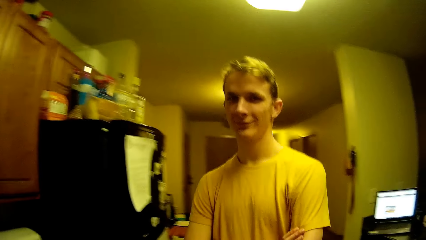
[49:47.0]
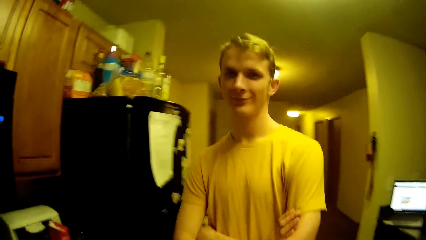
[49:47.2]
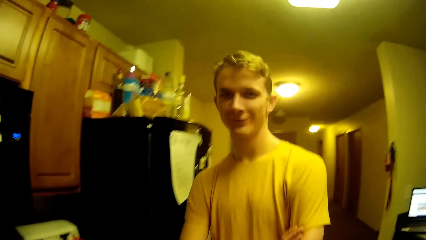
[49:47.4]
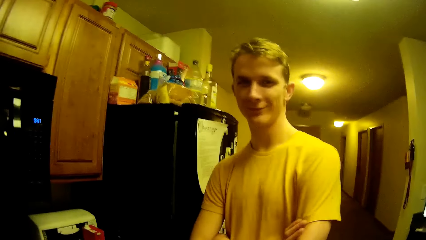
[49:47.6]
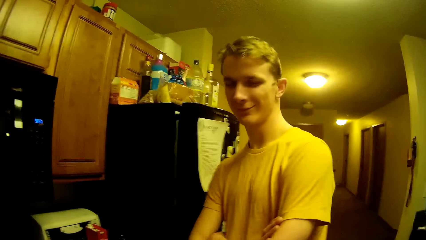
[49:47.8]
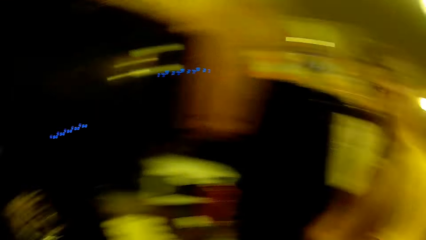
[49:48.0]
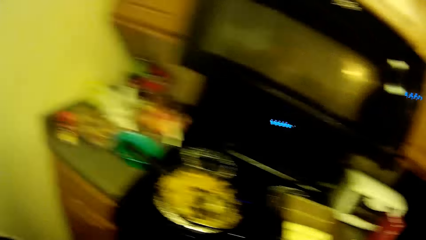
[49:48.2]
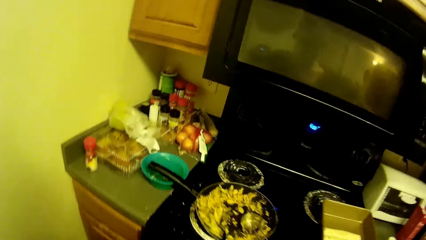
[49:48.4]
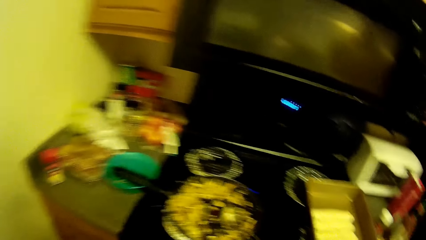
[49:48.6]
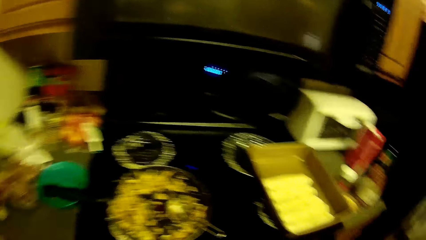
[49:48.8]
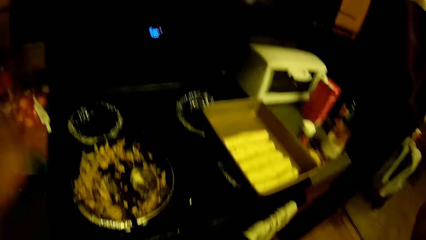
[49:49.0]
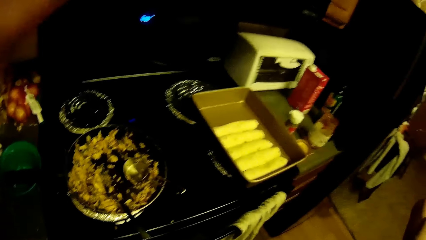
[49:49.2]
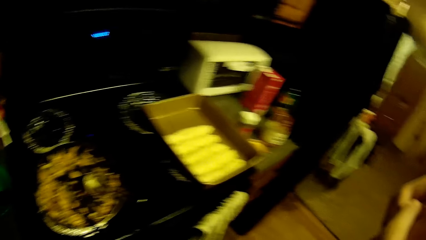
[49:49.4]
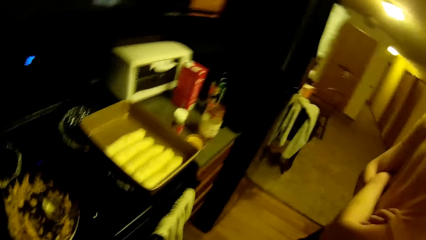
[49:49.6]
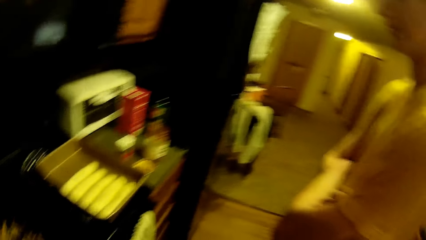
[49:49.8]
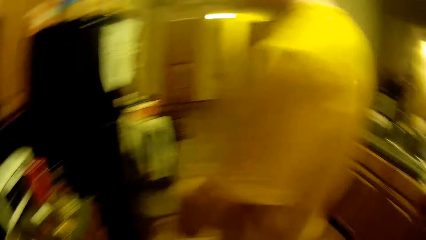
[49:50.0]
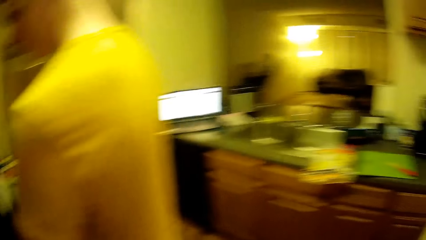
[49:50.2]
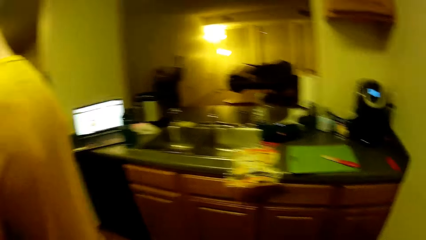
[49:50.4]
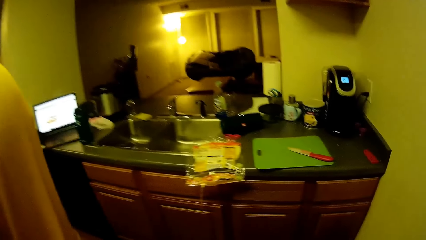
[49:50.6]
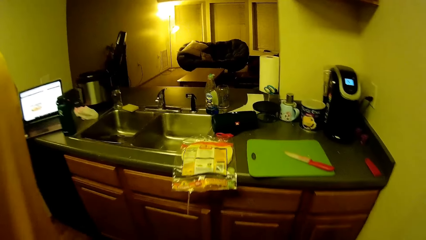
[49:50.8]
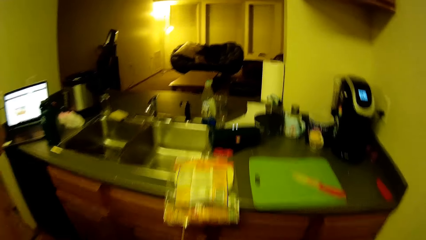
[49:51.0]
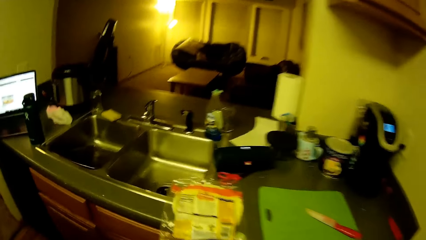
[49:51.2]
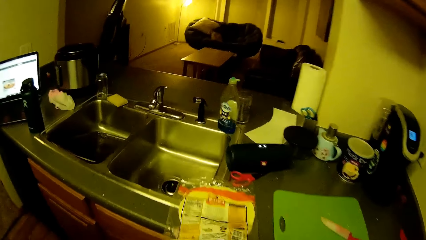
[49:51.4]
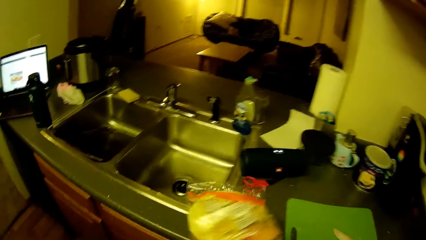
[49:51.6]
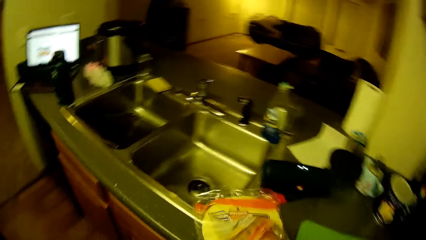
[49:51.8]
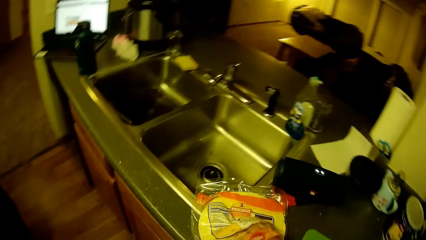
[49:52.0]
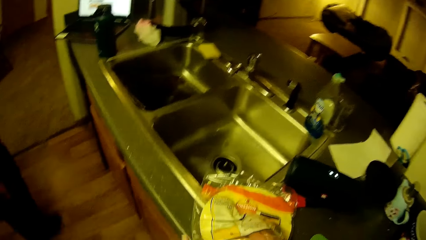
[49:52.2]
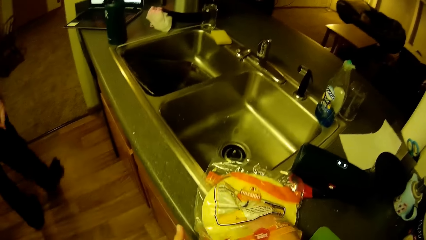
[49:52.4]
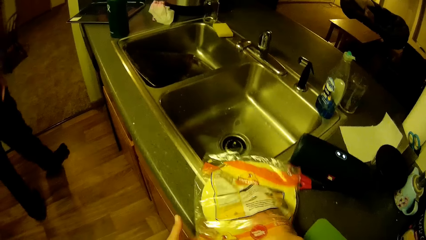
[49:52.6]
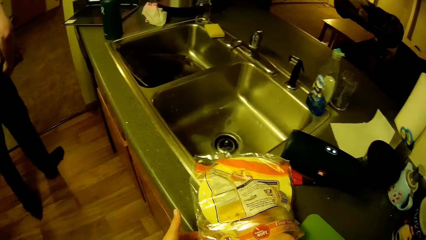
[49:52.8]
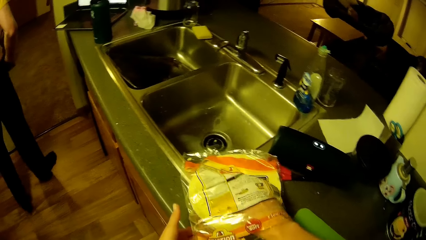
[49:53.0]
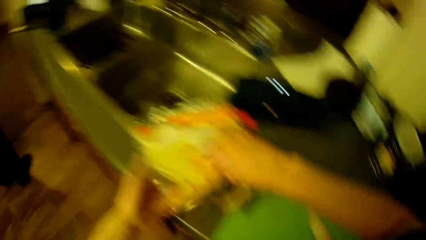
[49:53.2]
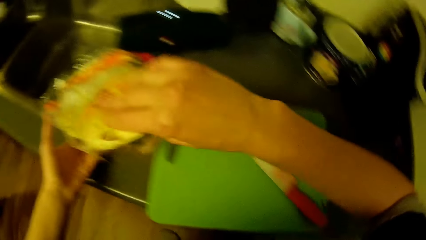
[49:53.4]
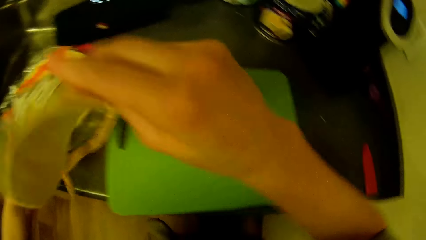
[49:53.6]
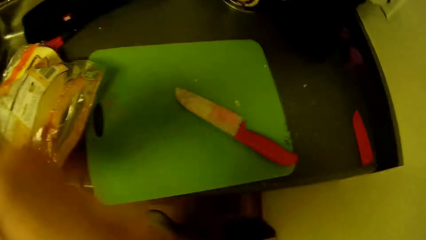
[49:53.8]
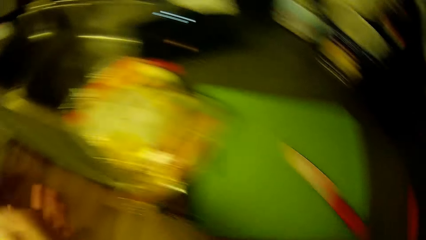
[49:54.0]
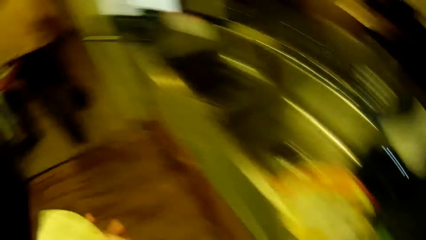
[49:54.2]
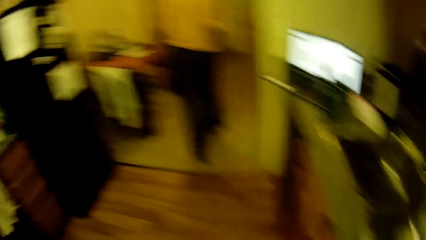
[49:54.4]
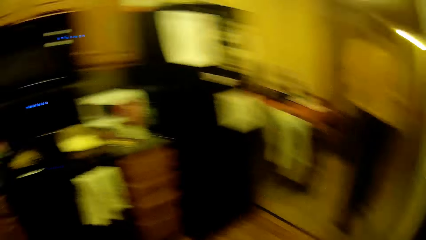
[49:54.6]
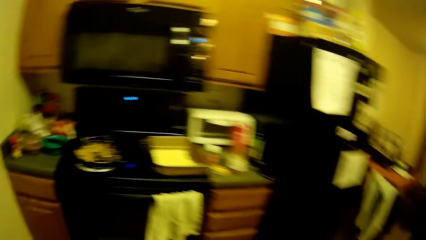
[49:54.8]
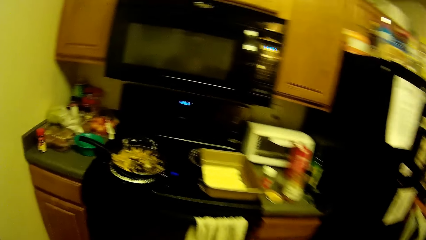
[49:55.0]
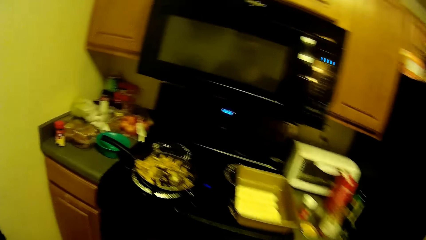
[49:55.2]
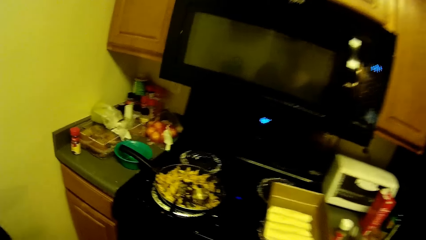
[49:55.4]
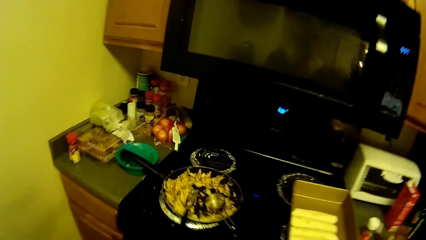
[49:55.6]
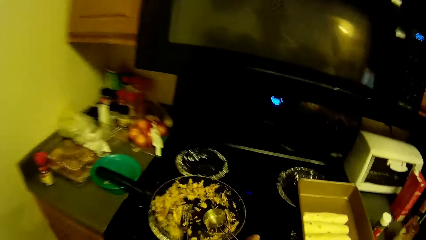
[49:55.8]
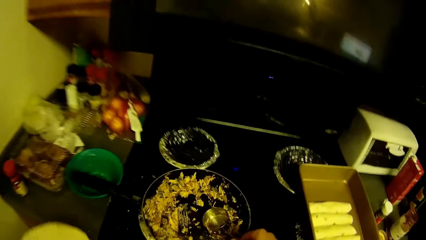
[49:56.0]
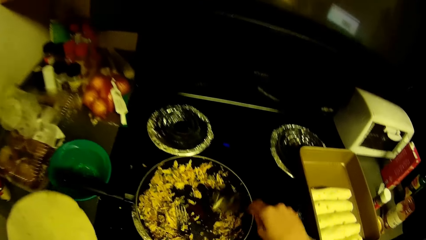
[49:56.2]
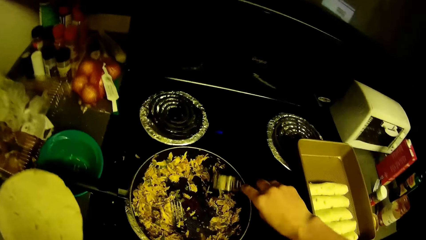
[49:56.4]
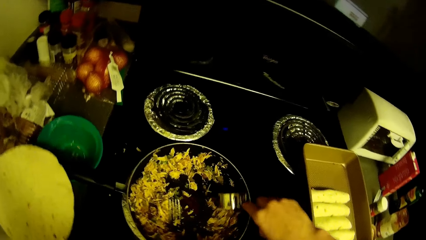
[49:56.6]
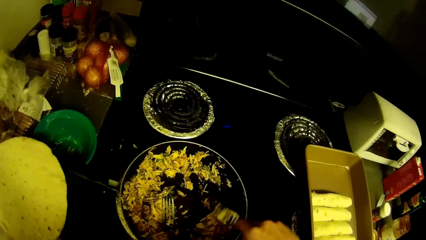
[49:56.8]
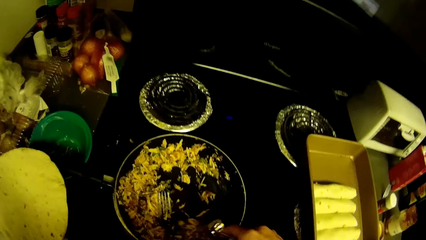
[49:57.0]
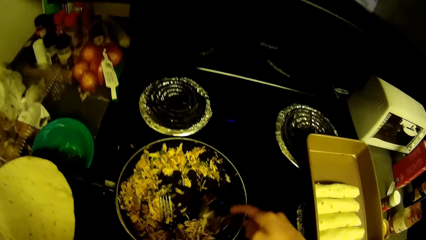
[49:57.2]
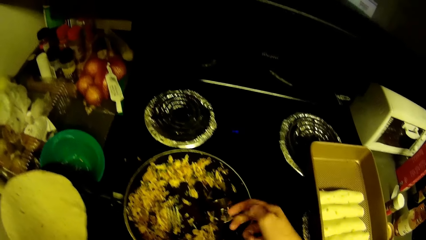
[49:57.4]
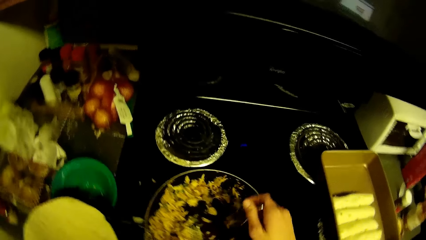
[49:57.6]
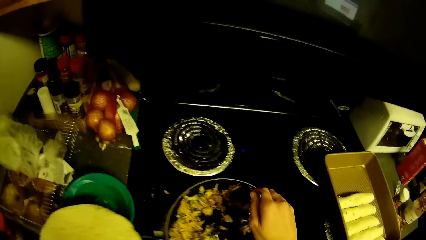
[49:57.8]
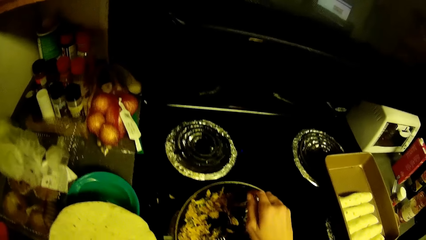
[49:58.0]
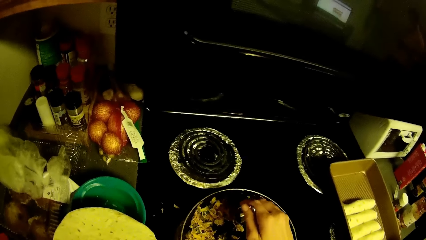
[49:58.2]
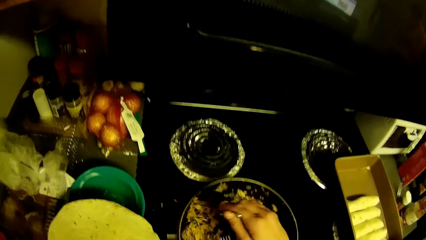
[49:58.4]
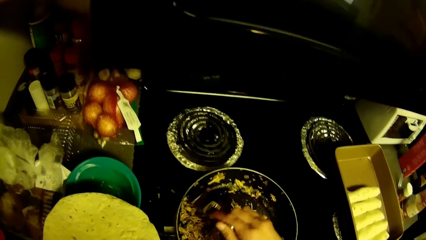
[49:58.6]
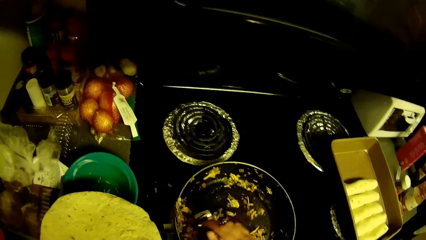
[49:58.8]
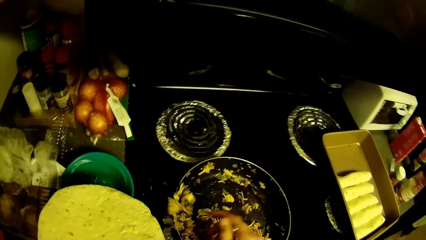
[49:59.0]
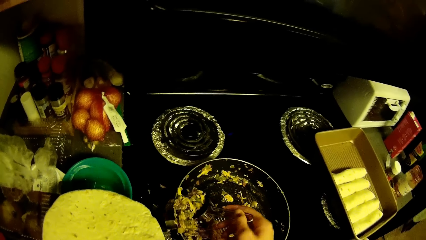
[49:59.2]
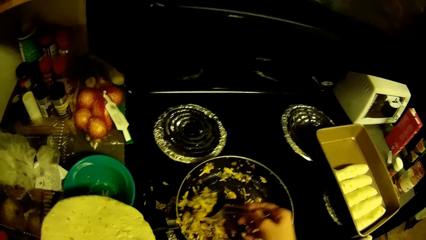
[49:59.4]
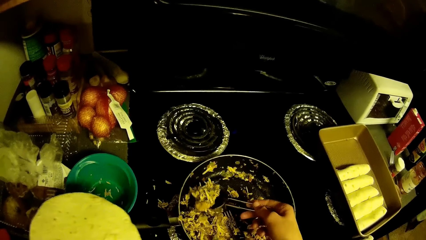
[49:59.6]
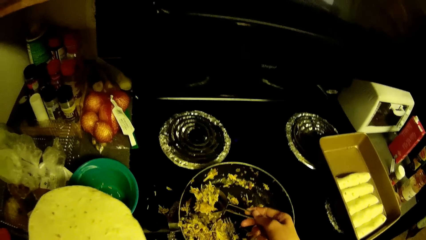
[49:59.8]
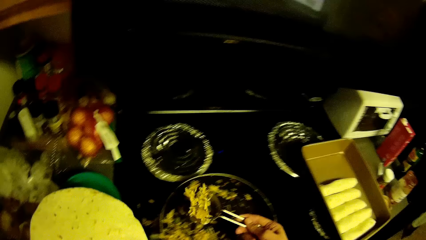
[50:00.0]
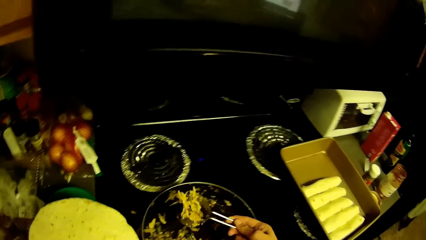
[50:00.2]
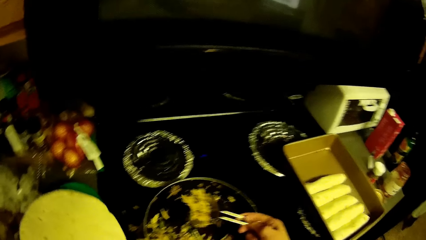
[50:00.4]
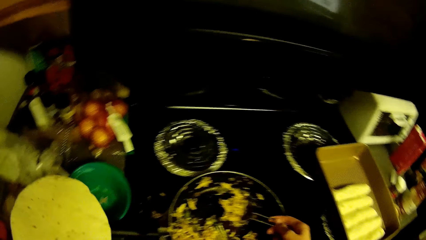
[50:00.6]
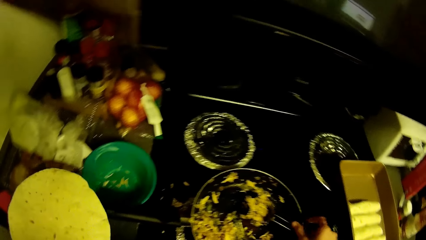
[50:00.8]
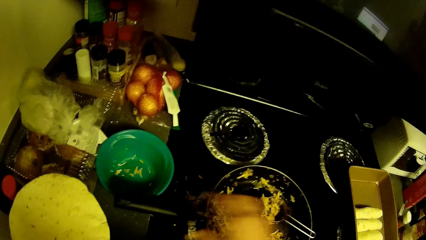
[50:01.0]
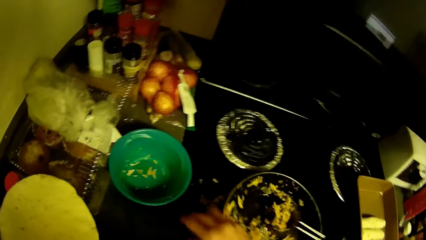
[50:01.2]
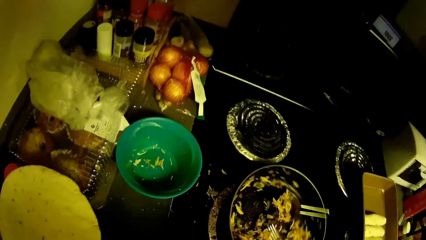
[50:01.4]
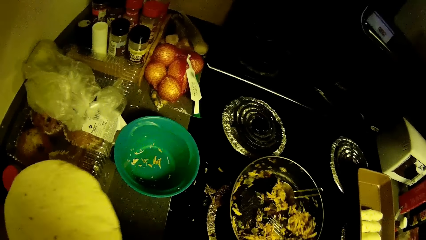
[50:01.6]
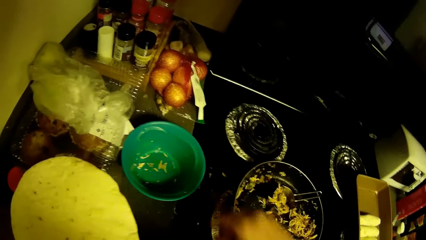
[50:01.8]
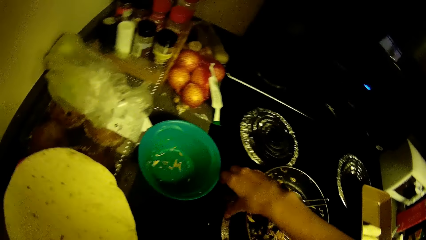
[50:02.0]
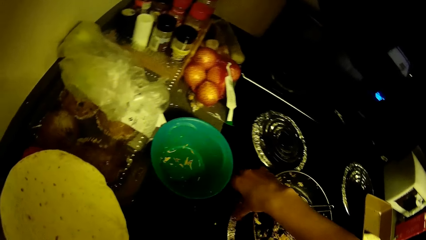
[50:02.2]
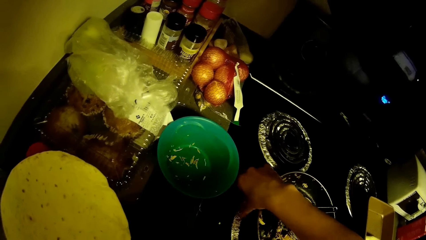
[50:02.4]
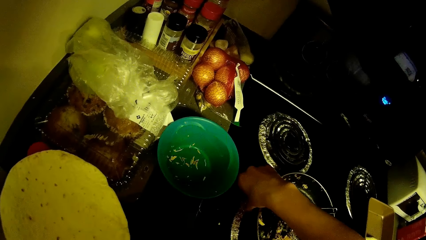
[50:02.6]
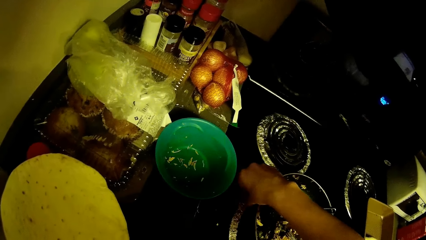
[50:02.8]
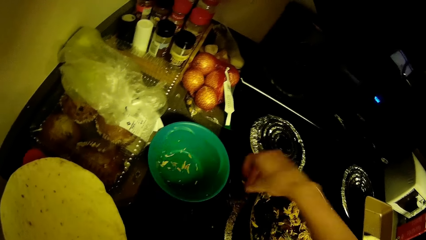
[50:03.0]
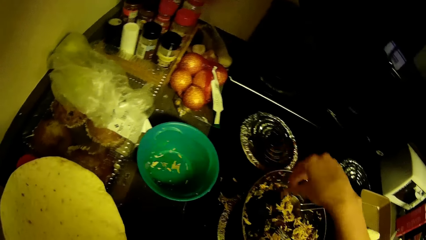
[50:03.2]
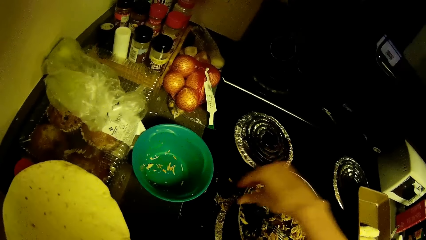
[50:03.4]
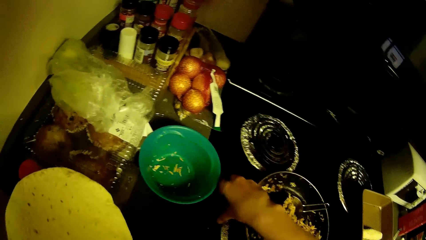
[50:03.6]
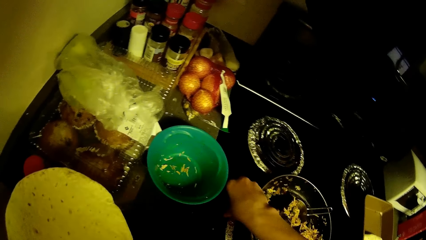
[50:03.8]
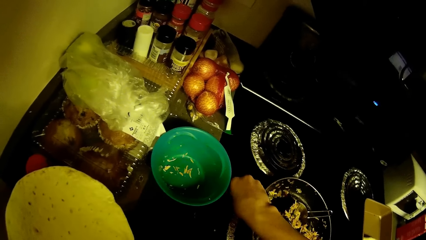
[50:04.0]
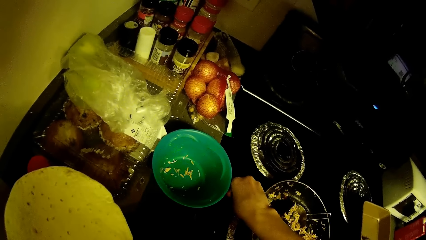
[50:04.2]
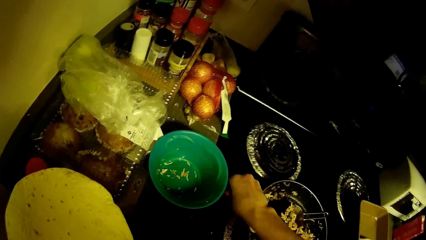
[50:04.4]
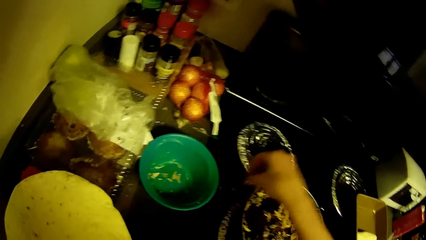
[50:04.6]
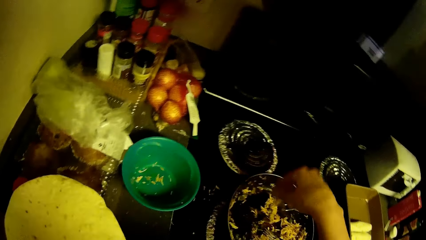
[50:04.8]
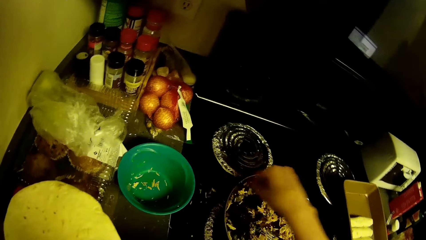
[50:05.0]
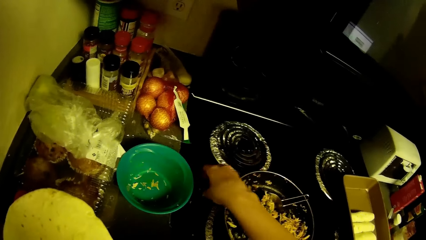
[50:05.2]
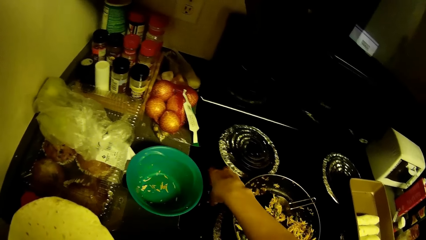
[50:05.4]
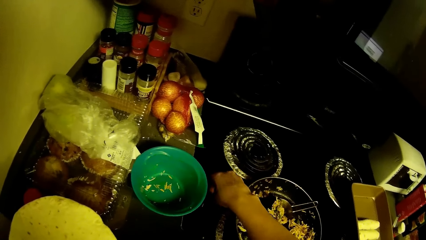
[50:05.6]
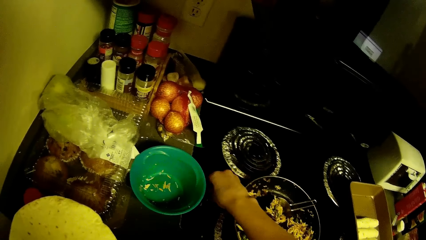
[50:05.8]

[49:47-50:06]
A man talks to the camera wearer. The camera wearer looks around the kitchen. The man stands in the kitchen. The camera wearer picks another flatbread or roti from a pack or sachet of flat bread on a kitchen slab. The man walks around the kitchen. The camera wearer removes the roti in the sachet. They walk around the kitchen. They put something on the roti. They scoop shredded chicken with green peas in the pan with the fork. They put down the spoon. They adjust the frying pan. They move shredded chicken with green peas from the burner into the pan.
